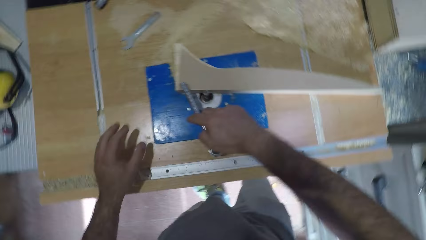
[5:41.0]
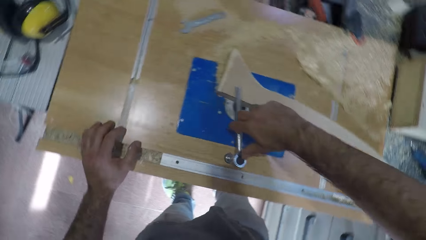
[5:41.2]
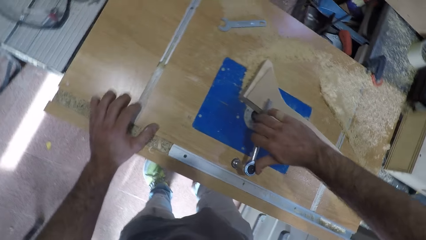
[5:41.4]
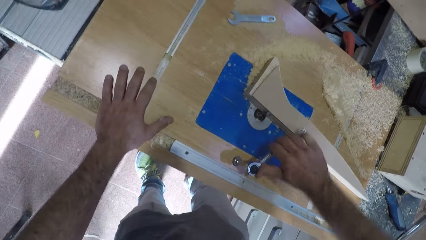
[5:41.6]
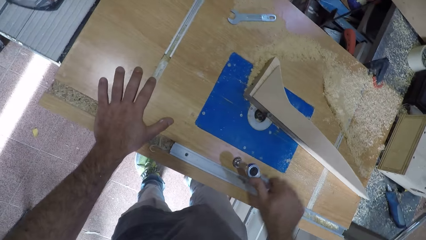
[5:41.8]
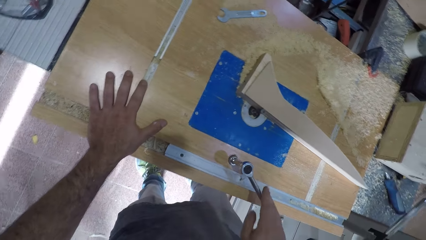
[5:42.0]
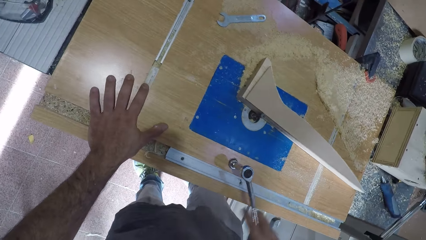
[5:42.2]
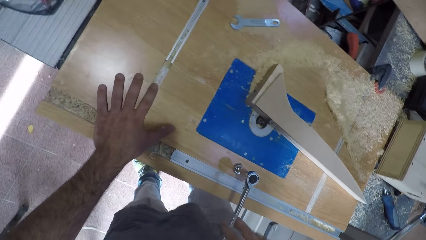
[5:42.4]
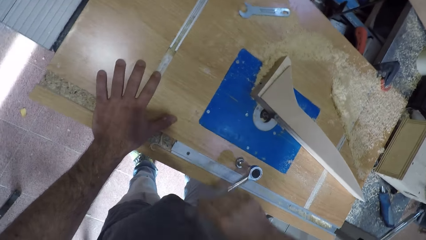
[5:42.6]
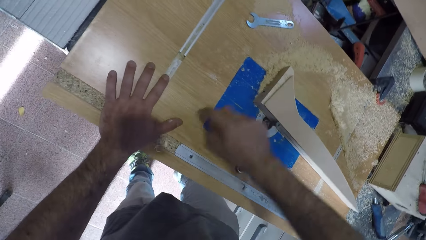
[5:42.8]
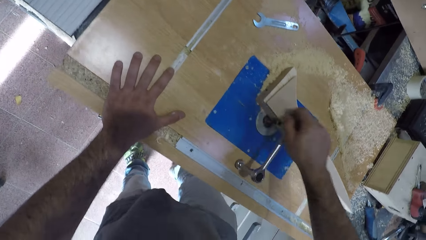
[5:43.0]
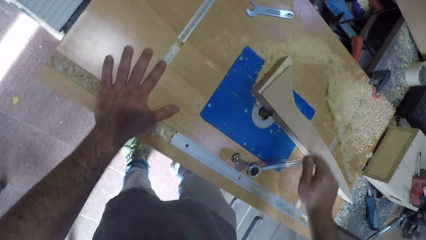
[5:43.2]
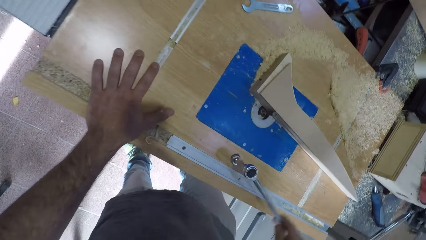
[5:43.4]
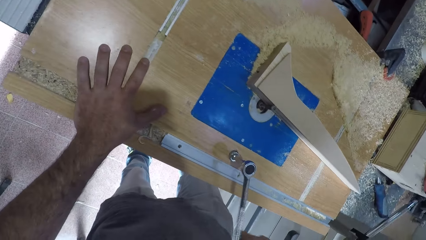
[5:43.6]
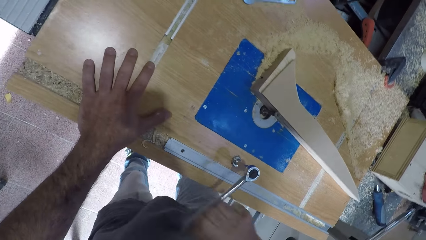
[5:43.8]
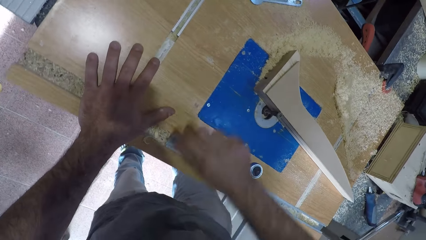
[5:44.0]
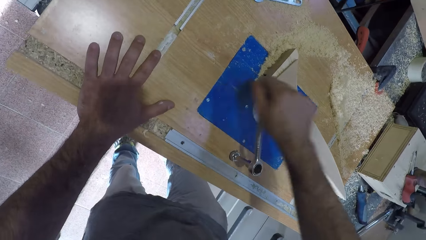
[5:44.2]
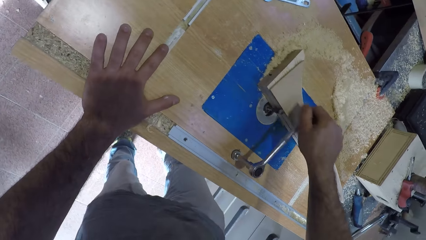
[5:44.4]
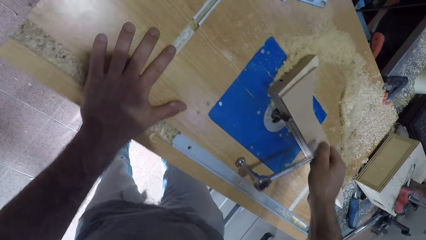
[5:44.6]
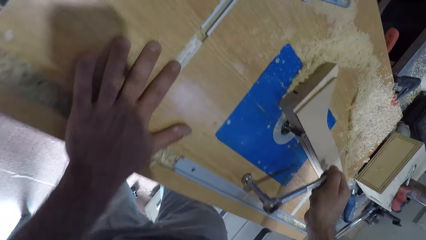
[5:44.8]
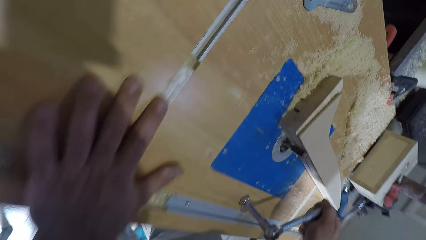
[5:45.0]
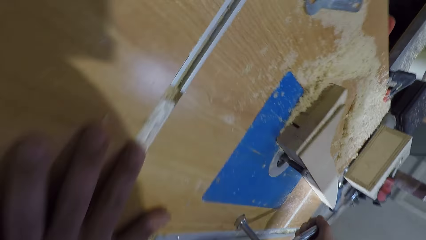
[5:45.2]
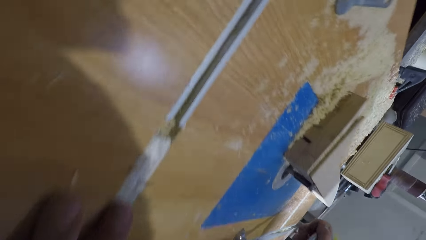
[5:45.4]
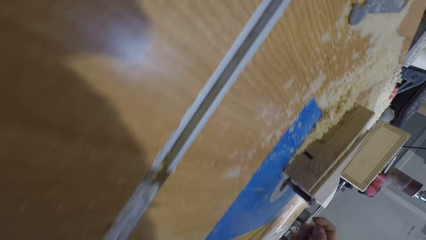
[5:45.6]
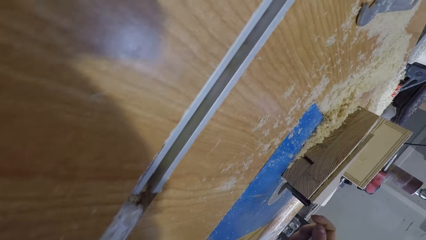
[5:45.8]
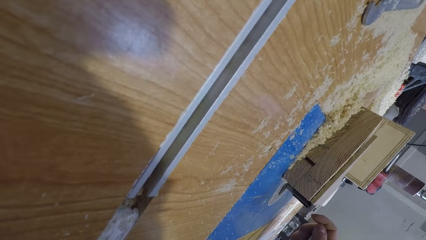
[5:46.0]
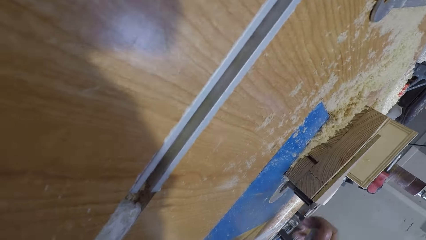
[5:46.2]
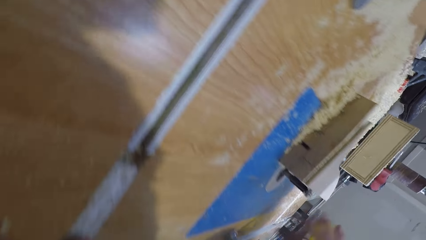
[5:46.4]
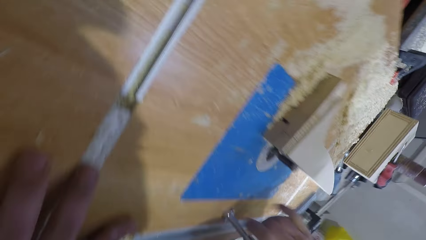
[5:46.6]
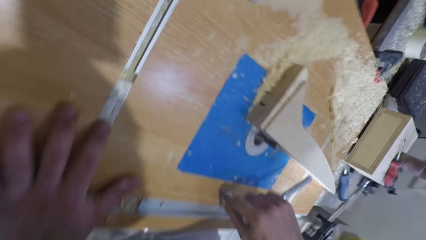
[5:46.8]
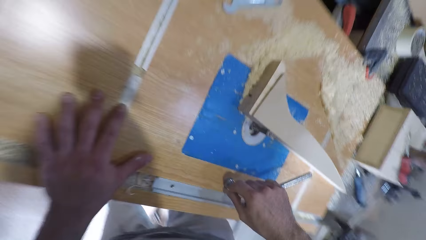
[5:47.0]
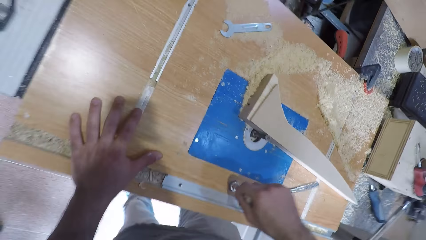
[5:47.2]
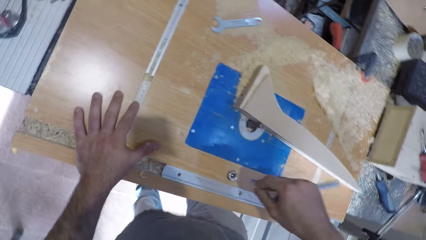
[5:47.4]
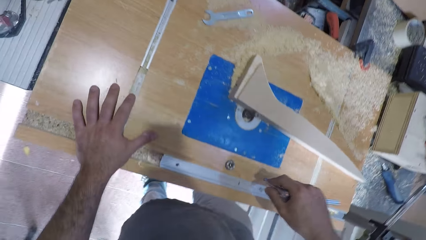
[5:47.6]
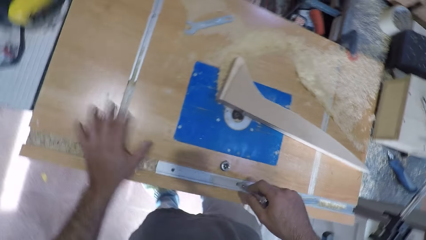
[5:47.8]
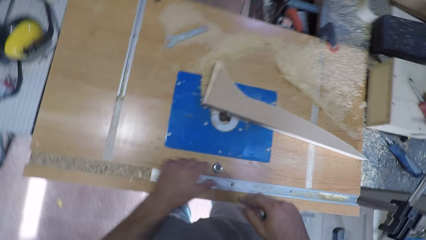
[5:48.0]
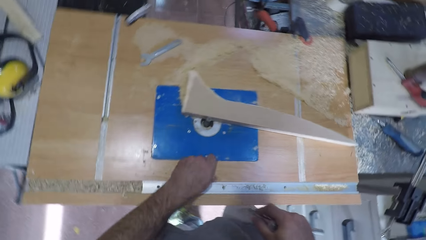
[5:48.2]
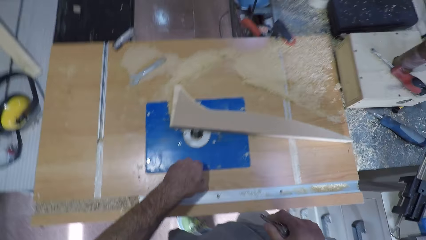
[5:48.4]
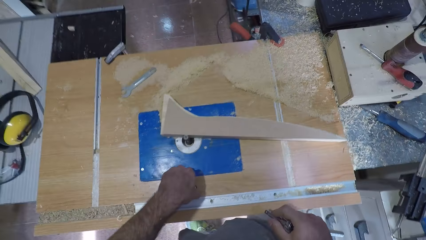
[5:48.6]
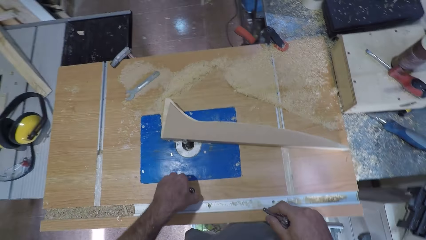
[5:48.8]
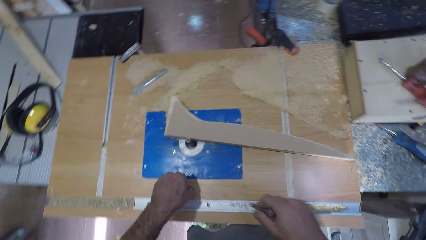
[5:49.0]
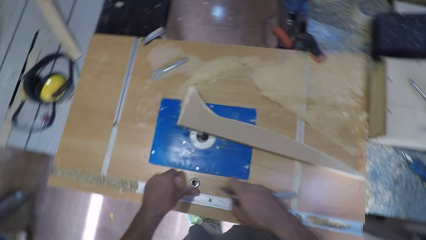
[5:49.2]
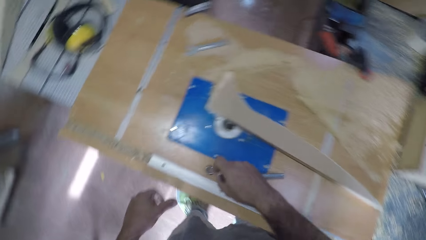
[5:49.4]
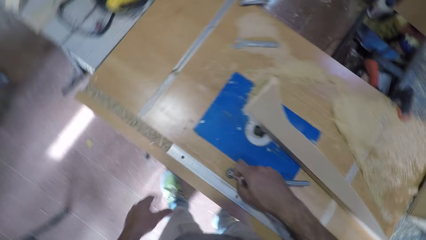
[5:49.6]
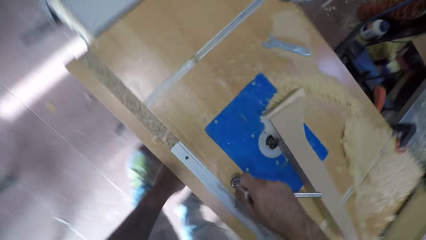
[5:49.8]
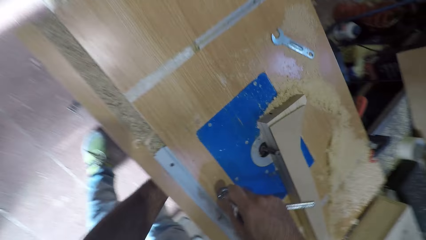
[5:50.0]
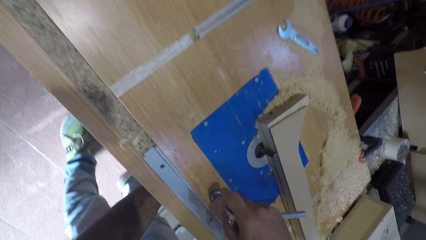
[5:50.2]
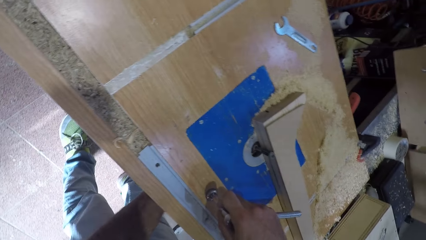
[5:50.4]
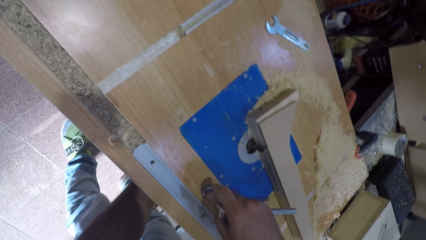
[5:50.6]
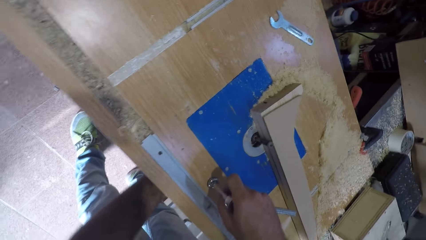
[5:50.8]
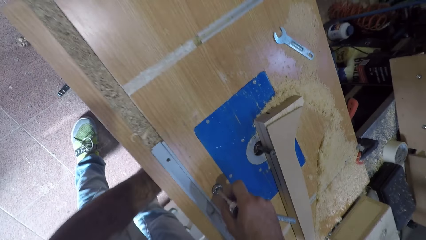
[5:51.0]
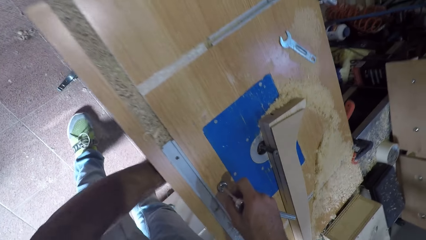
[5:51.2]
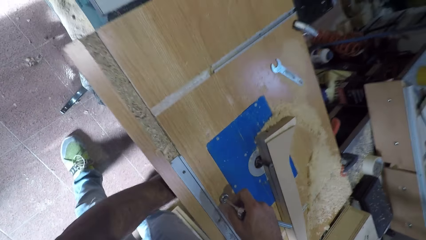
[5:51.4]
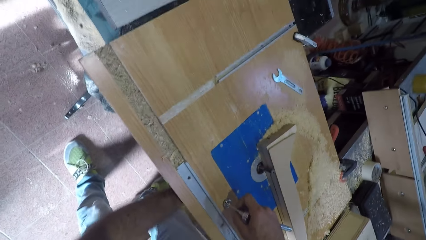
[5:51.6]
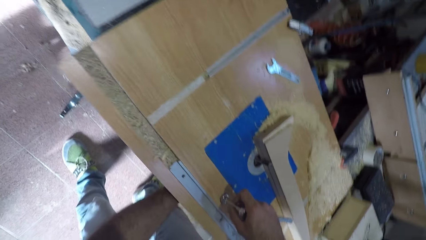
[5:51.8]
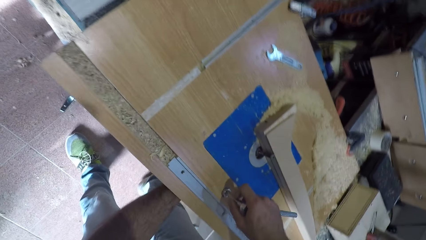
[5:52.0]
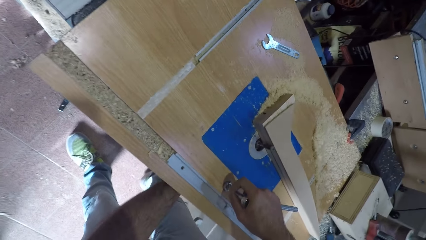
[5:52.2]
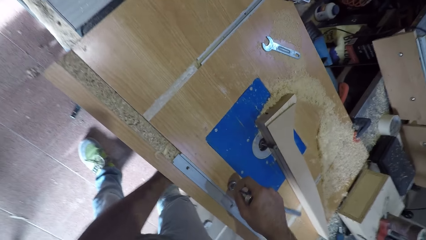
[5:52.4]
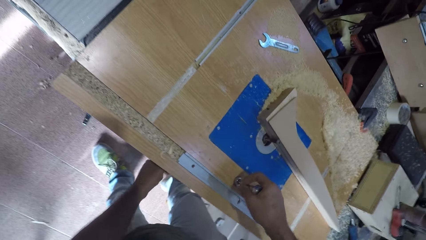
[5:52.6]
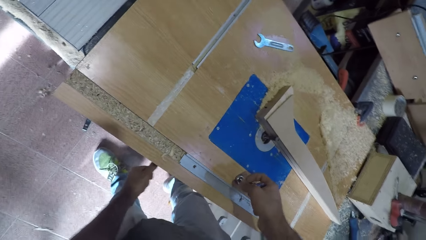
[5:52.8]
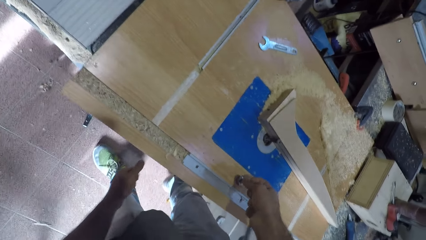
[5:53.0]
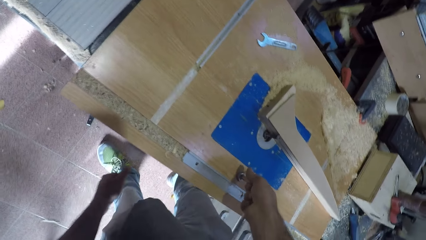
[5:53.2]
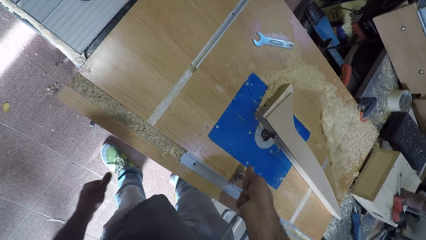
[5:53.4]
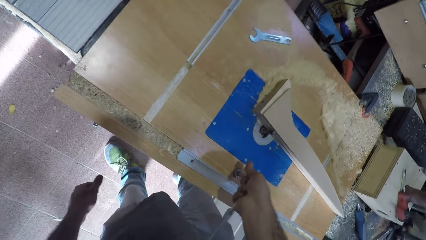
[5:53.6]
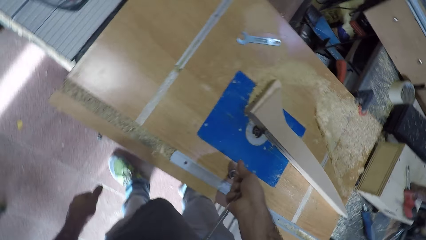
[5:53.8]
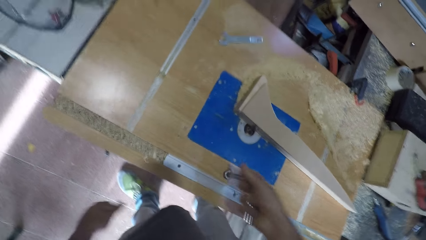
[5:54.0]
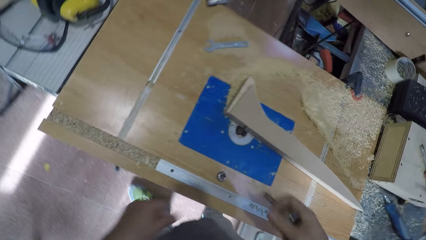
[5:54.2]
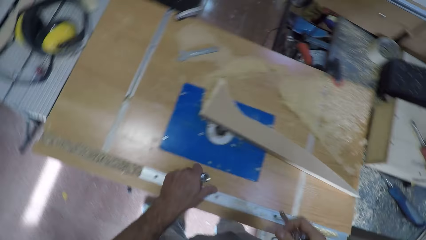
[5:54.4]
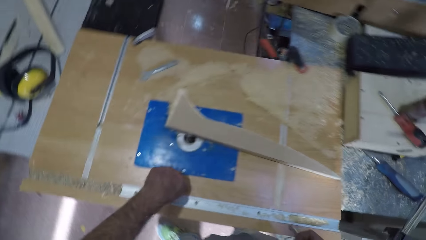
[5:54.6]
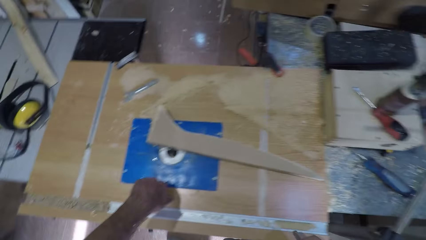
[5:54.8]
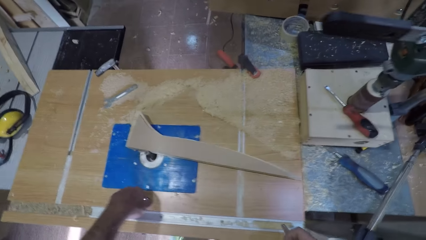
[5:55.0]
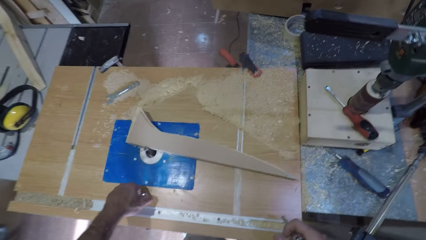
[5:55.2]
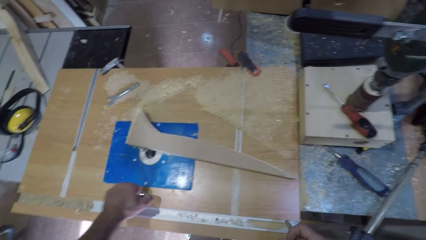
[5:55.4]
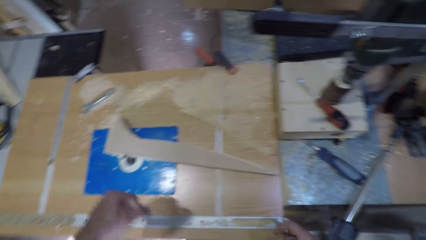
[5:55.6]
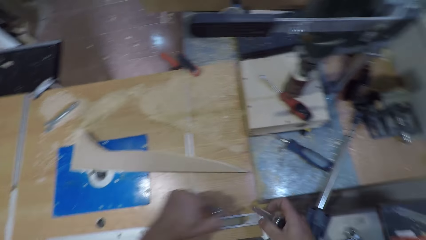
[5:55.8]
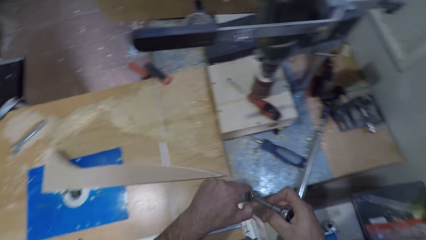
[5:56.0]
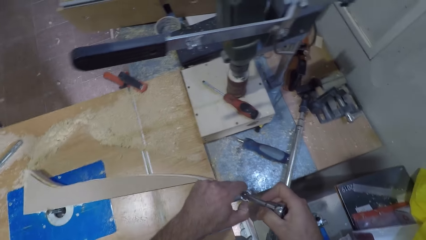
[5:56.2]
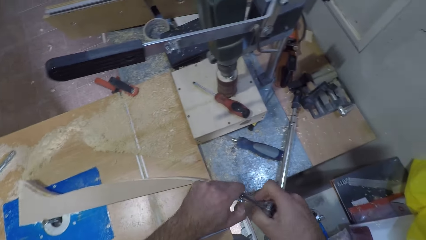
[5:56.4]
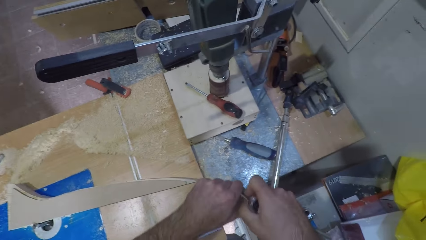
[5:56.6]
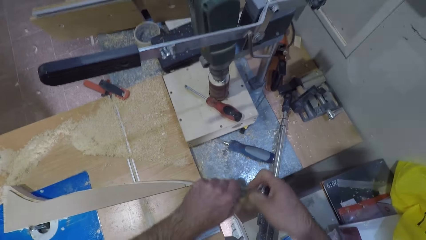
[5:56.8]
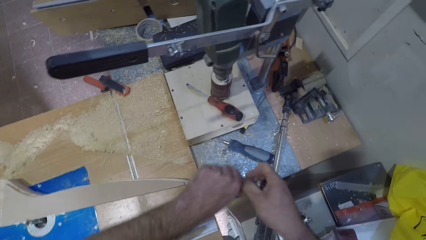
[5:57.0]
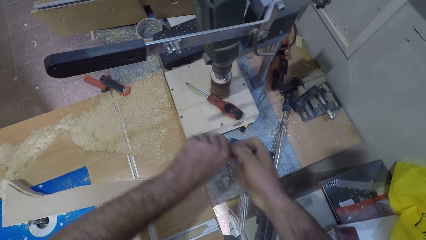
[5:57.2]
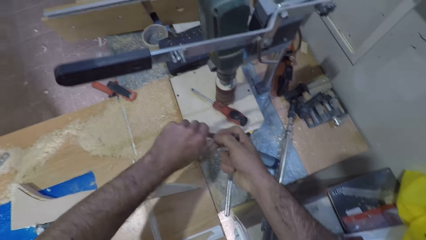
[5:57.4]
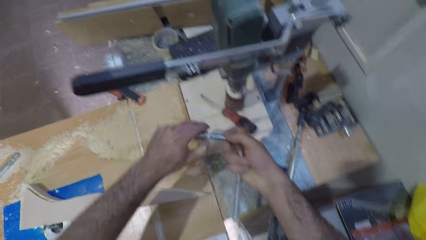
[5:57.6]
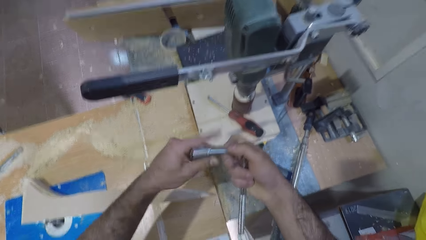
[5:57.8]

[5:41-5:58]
The camera wearer places the wood near the wood carver machine. He turns the spanner and tightens the nut. He inspects the wood-work beside the filer. He checks on the nuts. He stops the spanner. He removes the torque wrench or spanner from the nut. He touches the bolt or nut on the work table. He puts the spanner in the hole of the table and puts his left hand under the table. He tightens the nut. He turns the spanner and removes the spanner. He touches the bolt on the work table. He removes the nut from the bench and puts the bolt on the spanner.
